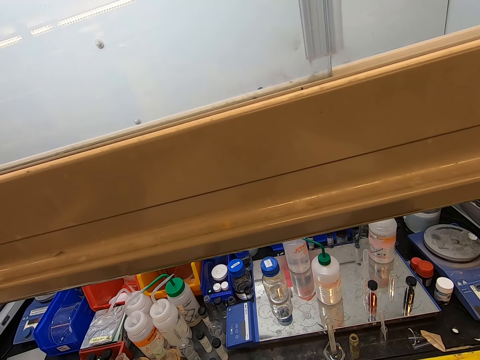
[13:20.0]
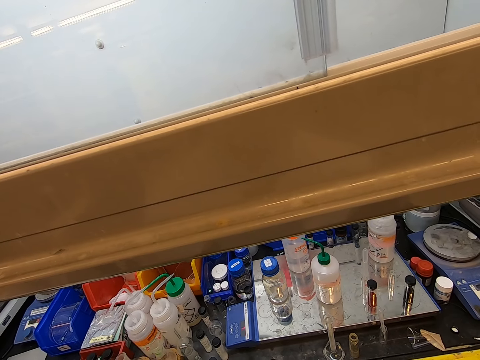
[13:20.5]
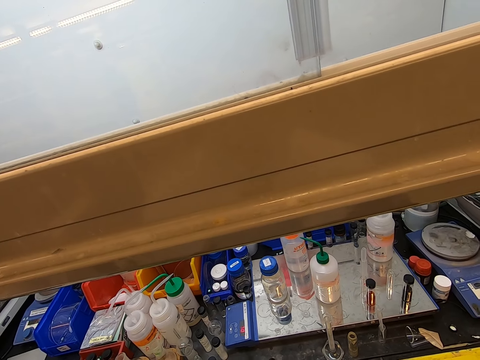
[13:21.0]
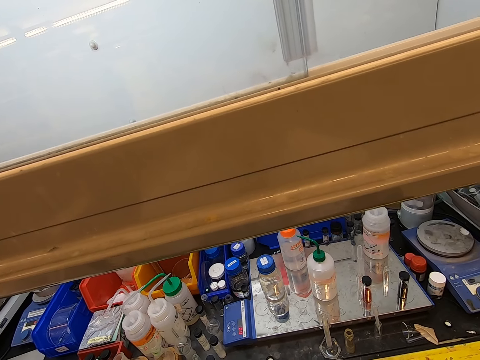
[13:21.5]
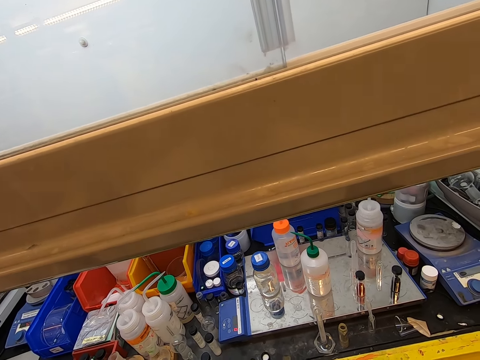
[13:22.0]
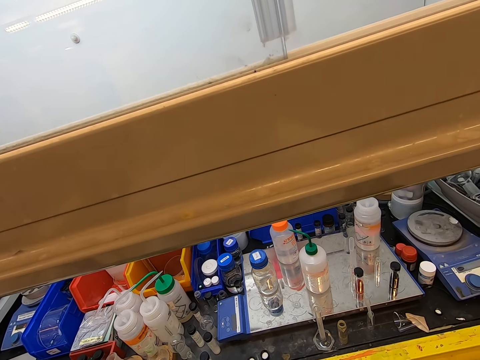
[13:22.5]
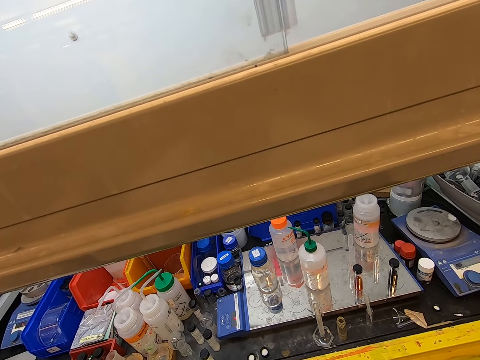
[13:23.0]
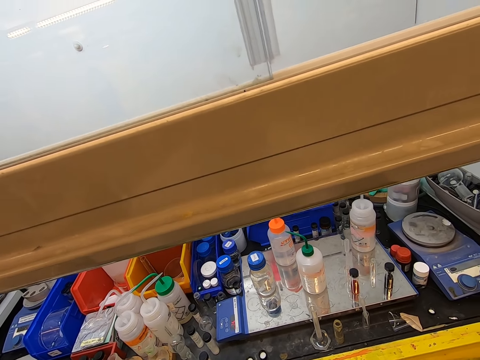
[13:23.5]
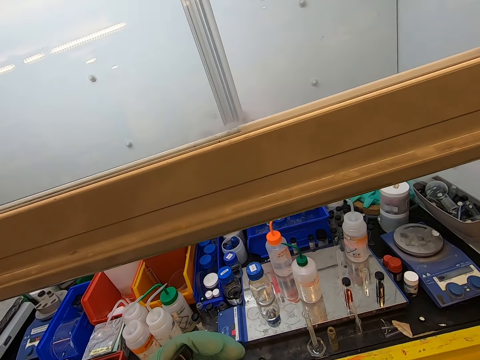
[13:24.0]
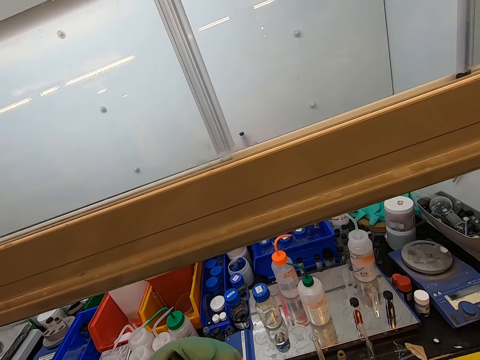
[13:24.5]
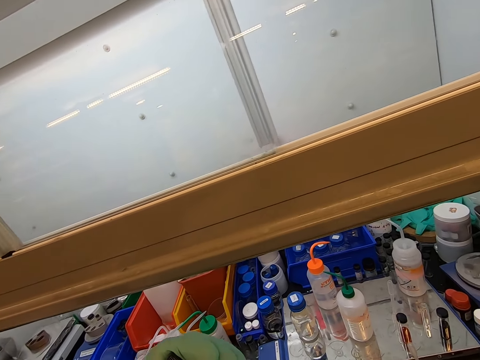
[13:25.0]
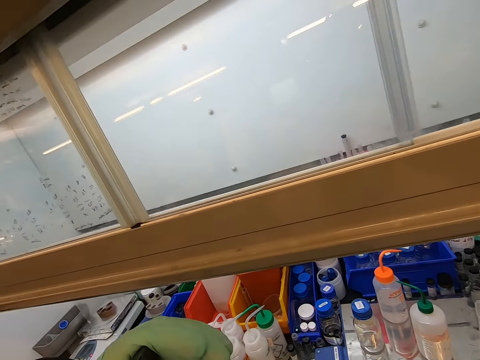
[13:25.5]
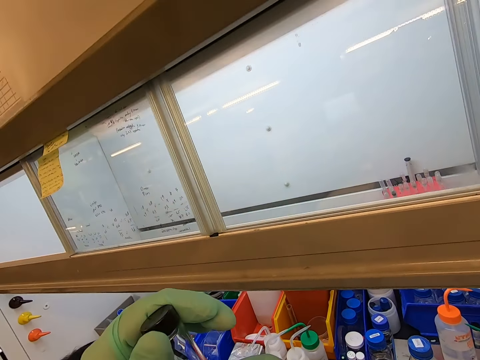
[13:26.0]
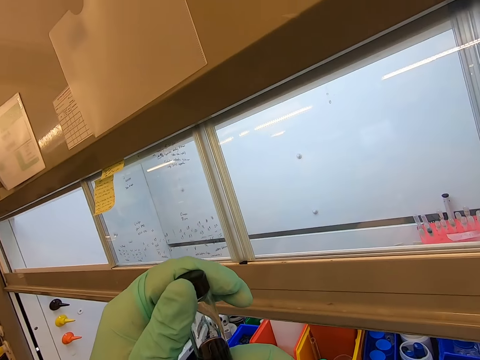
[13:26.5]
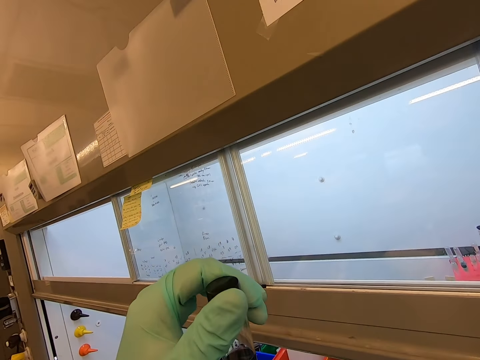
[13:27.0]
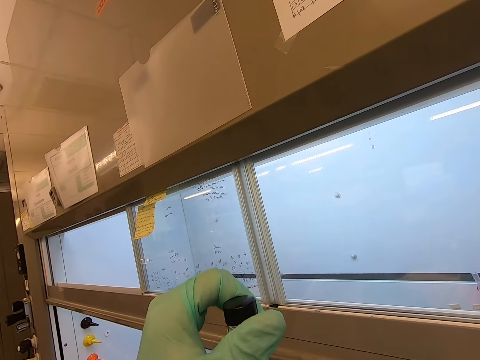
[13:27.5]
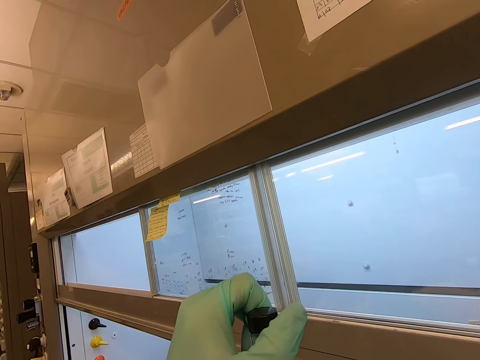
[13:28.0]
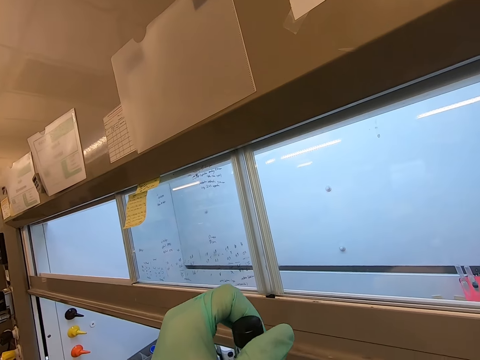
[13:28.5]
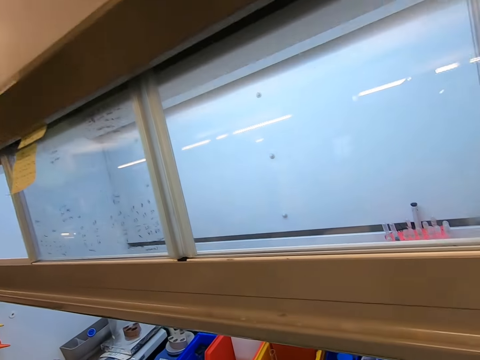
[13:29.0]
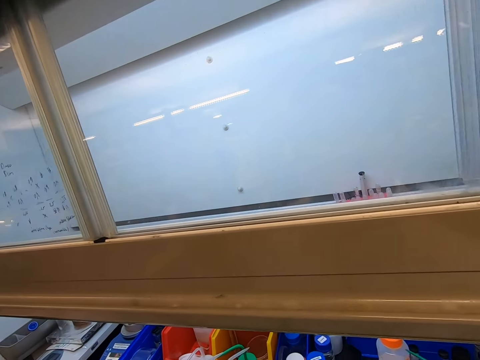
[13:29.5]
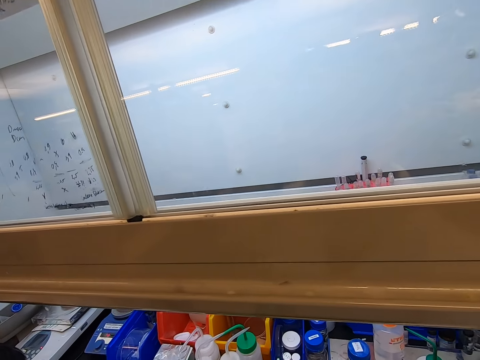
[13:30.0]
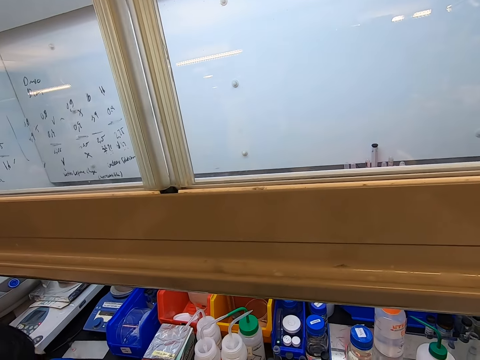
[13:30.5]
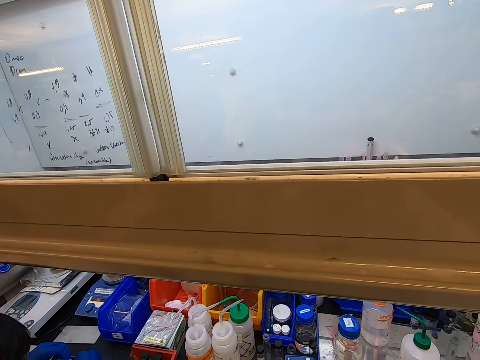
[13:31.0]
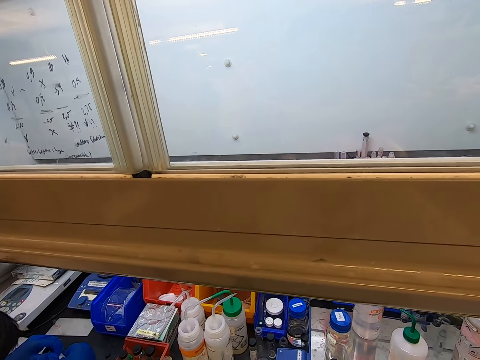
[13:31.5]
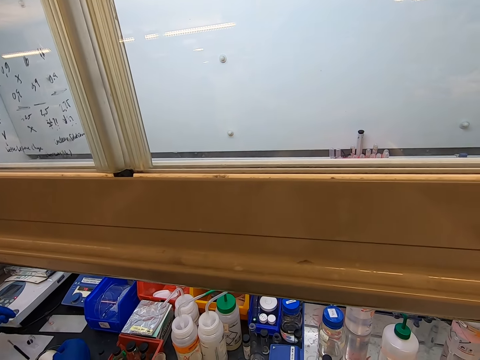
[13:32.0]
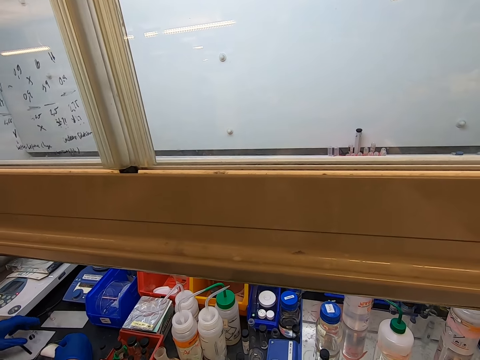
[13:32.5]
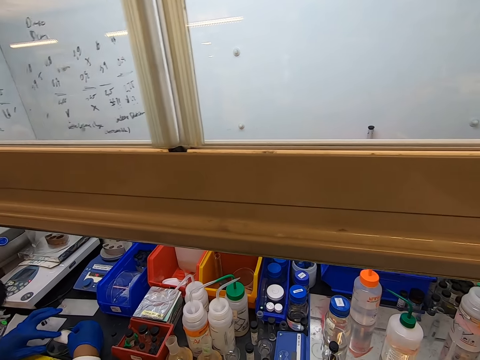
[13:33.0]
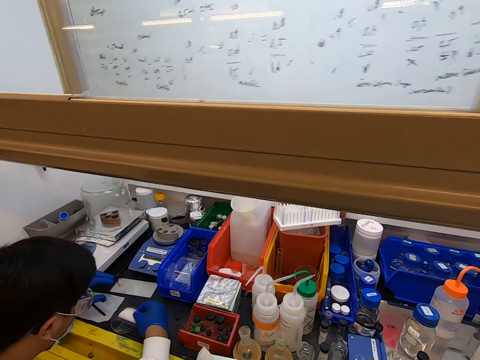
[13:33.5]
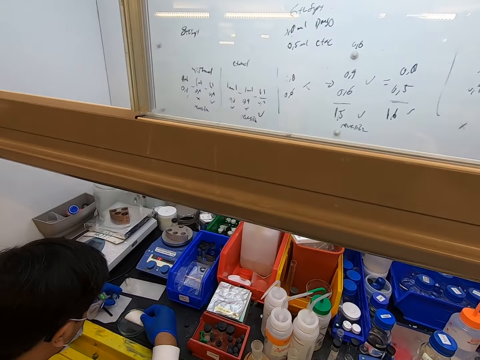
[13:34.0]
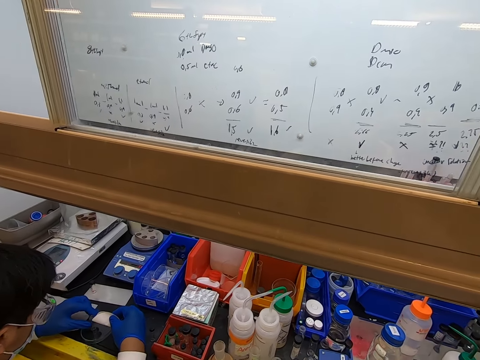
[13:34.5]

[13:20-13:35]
The camera wearer lifts a tube or bottle on the hands. They put the bottle down. A man moves hands. The camera wearer looks at the tubes.

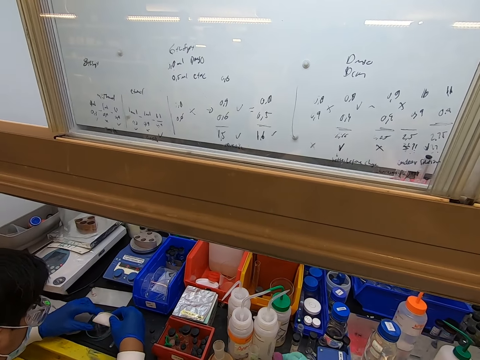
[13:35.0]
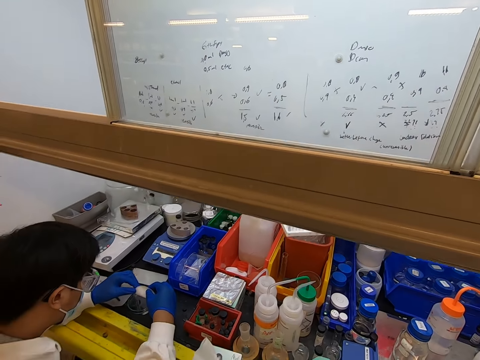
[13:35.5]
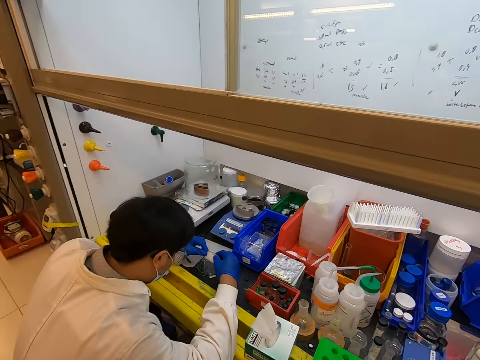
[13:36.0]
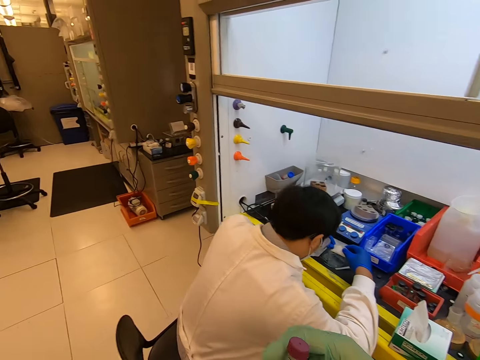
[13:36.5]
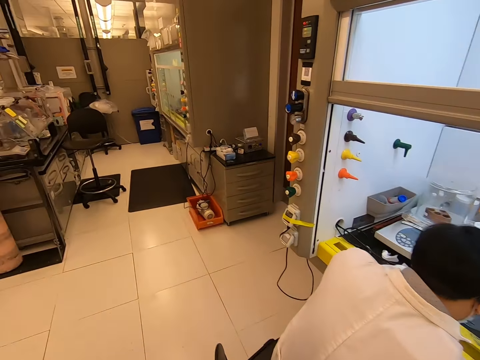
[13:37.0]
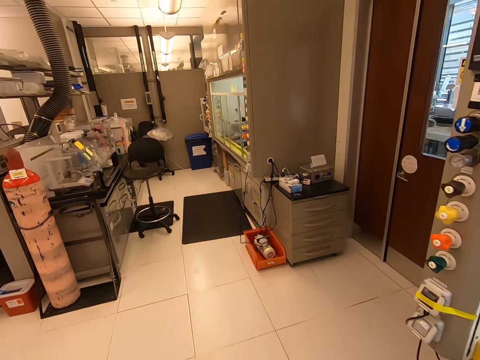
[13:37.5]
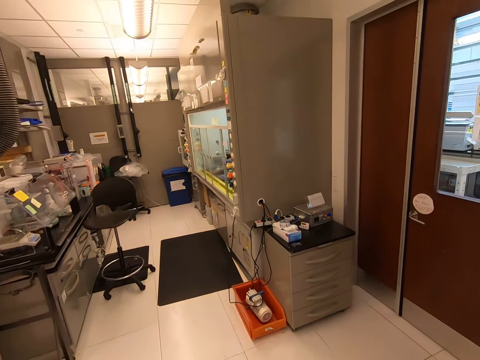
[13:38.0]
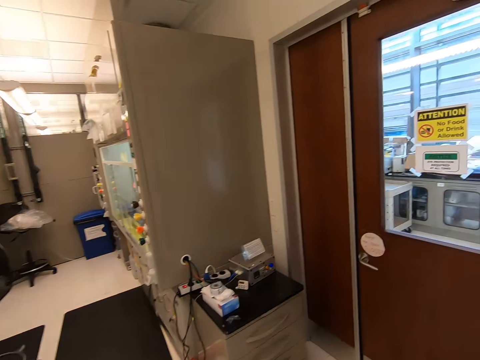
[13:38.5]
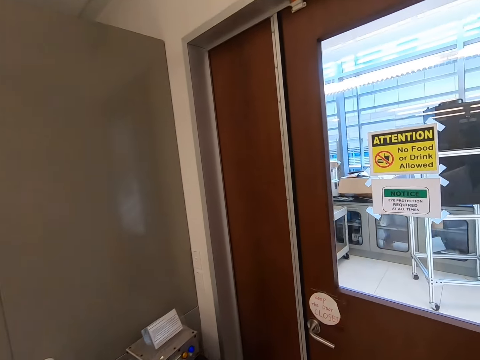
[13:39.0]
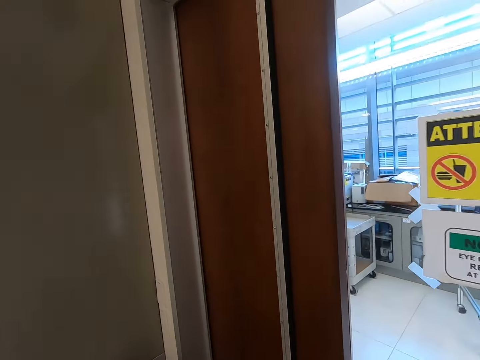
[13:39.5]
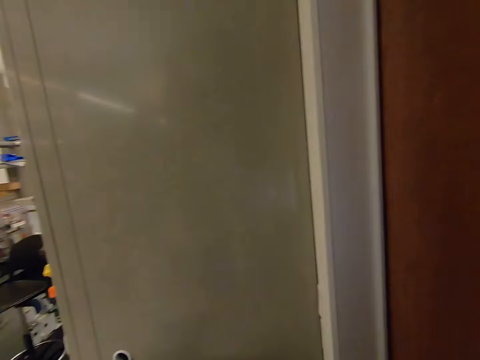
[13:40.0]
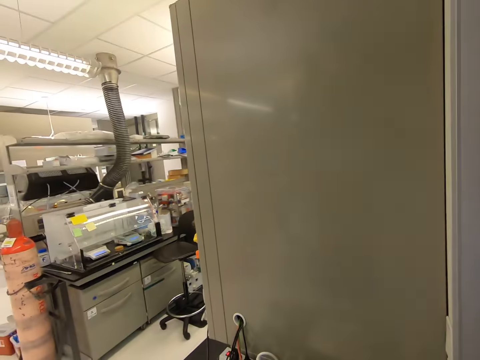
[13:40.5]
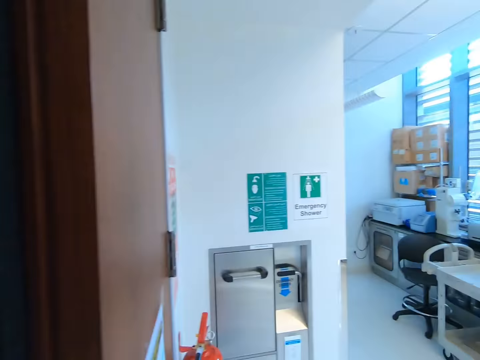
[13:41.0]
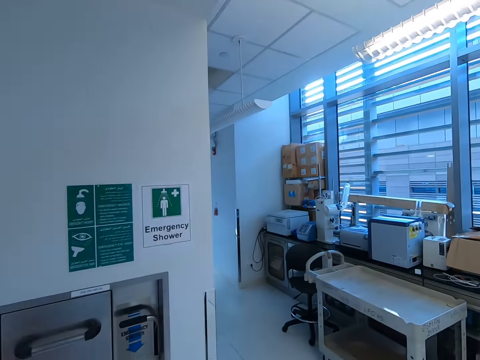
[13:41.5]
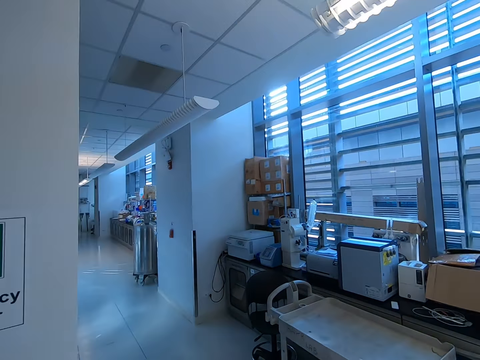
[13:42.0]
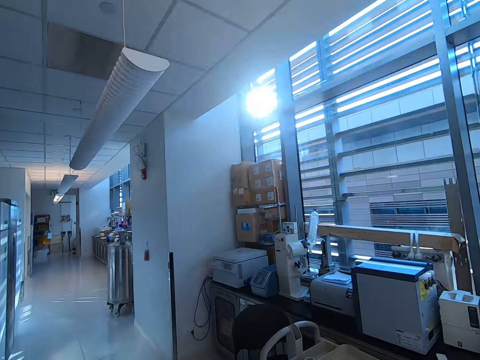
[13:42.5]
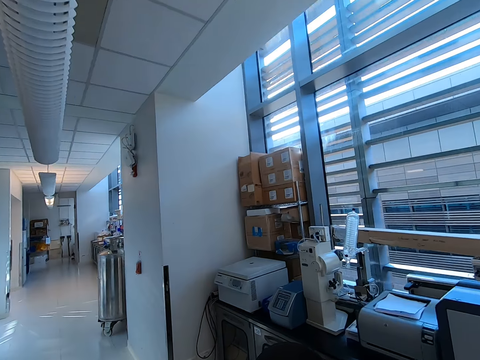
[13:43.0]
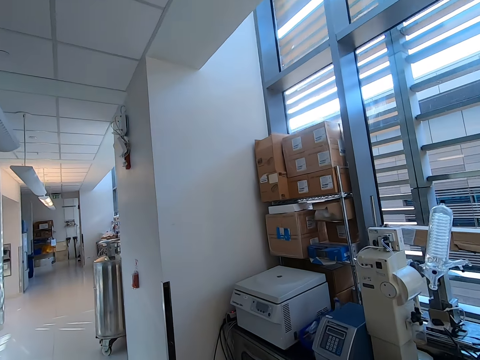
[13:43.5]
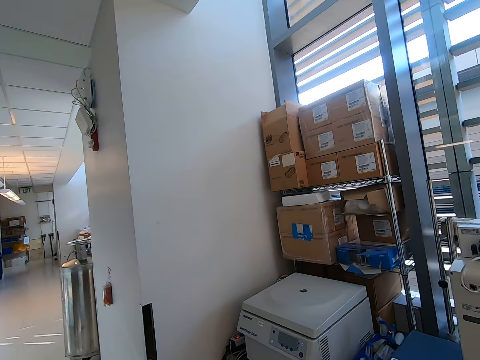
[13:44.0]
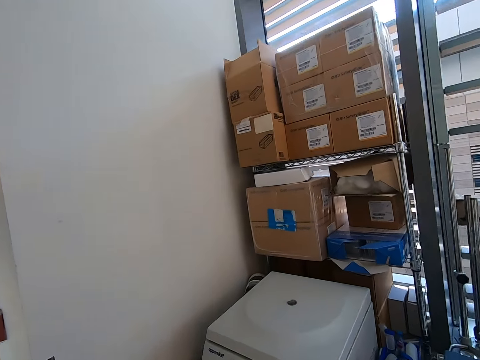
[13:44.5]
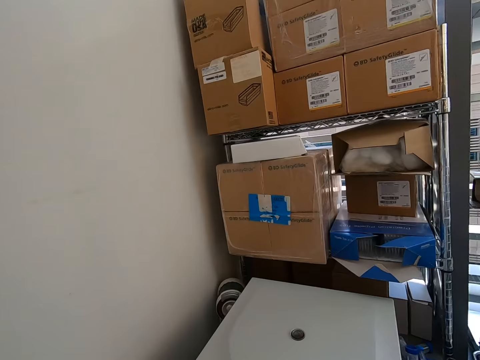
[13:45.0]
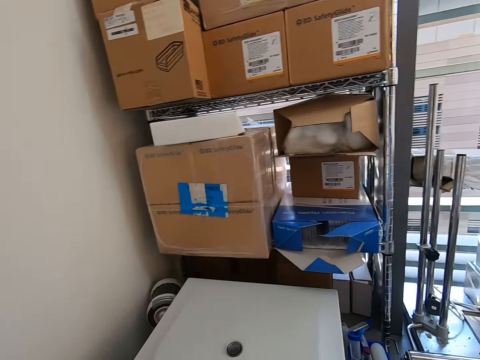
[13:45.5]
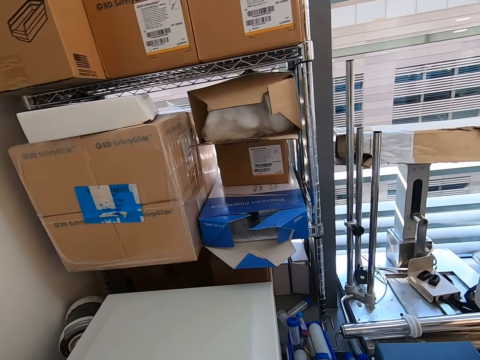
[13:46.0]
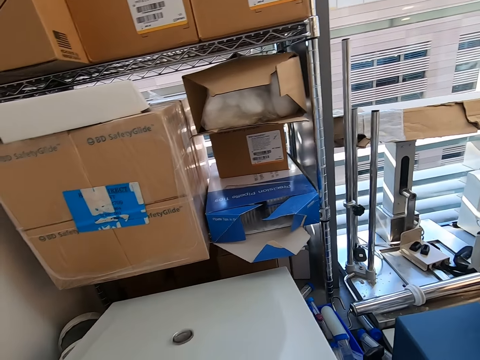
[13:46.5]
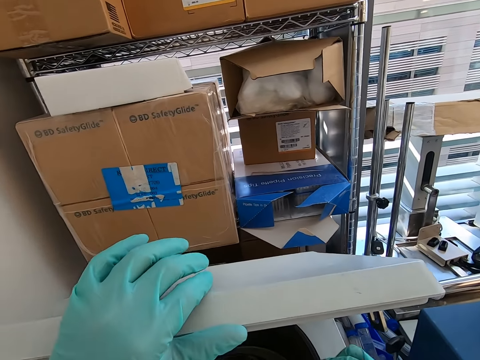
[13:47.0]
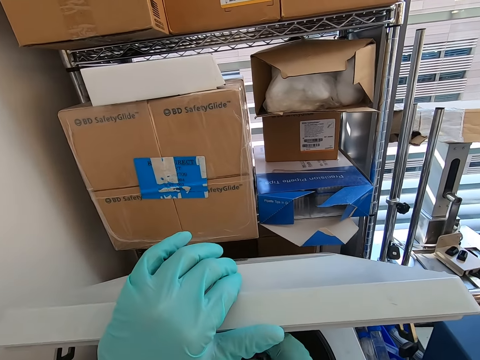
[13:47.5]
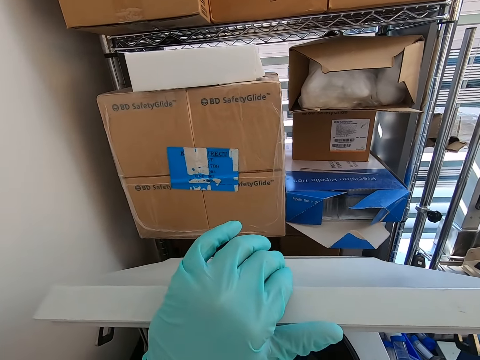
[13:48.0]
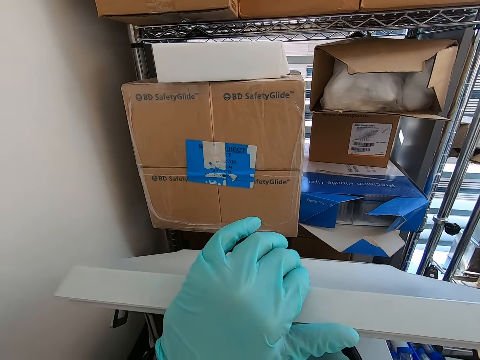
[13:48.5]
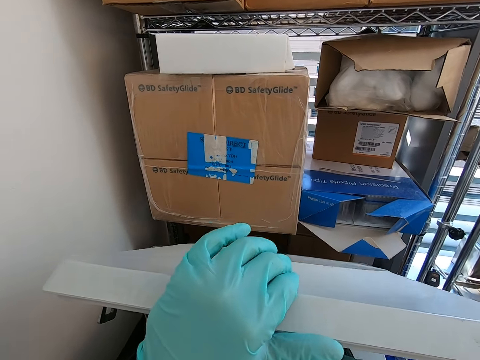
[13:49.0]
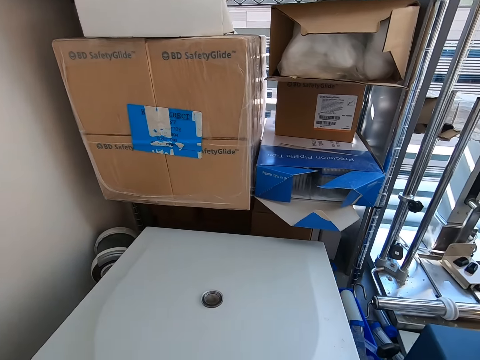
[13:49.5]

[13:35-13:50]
The camera wearer walks in the laboratory. They open a door. They open a machine in the laboratory.
